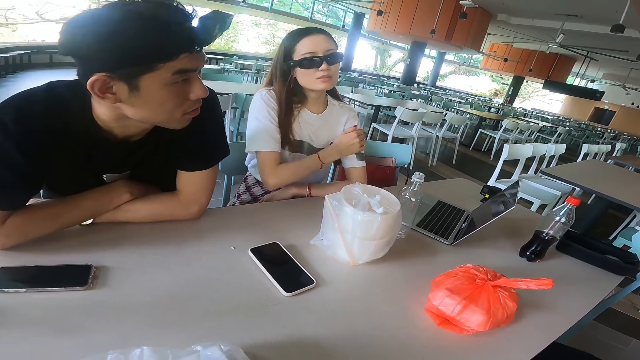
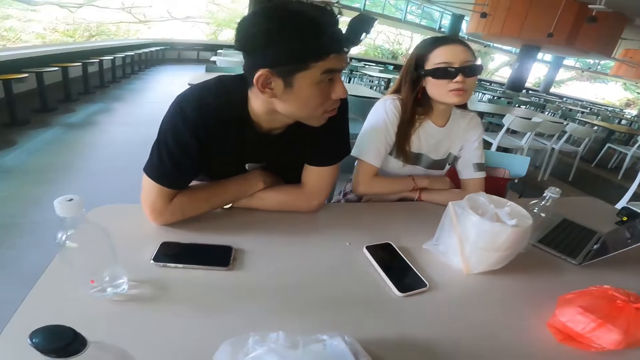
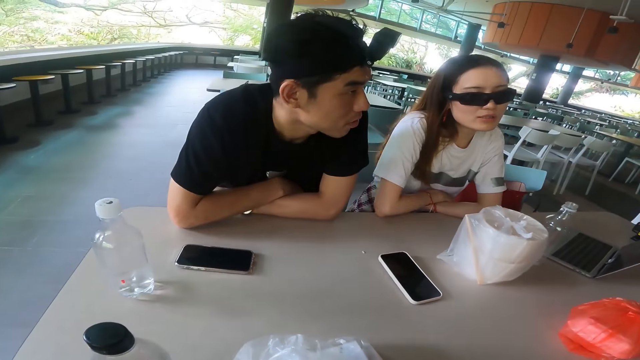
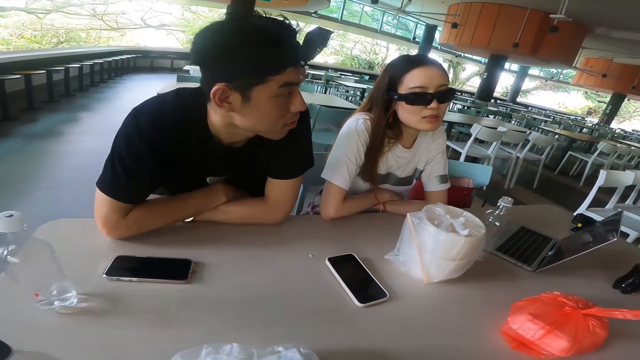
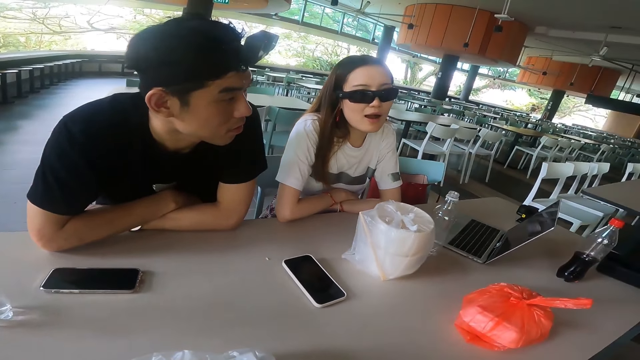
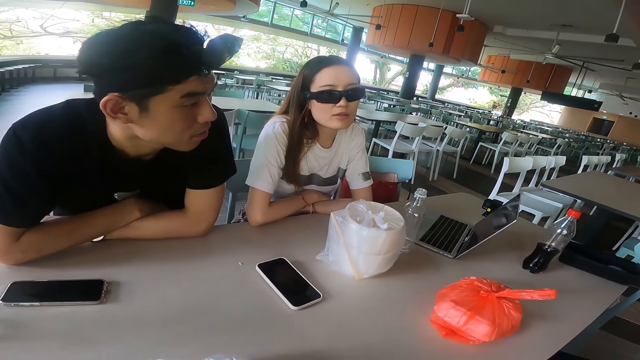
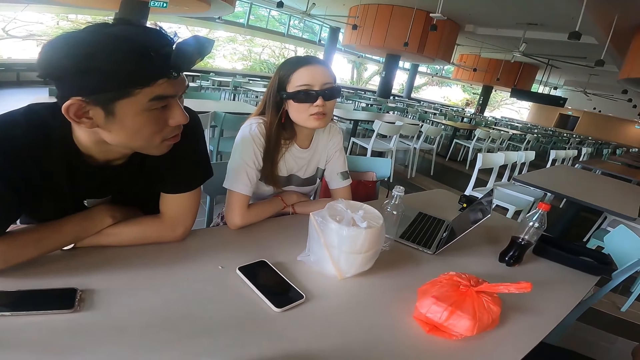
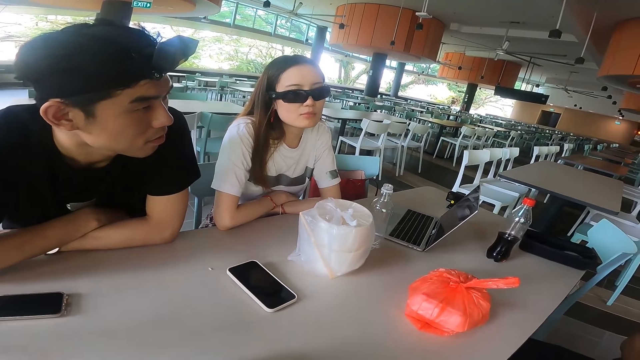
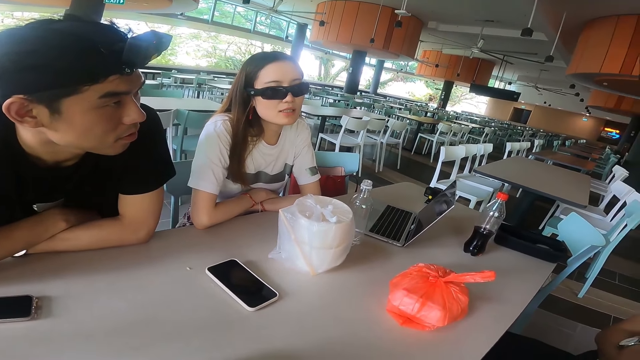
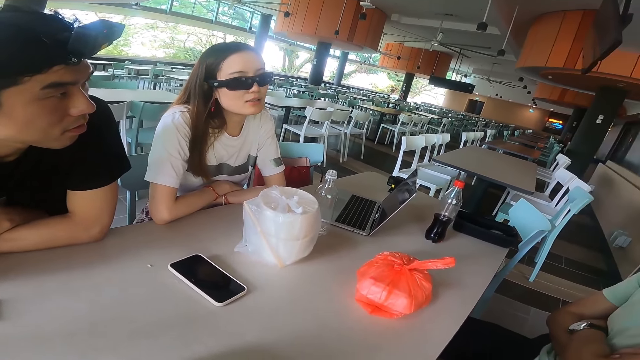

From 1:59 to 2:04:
A woman adjusts a hand.

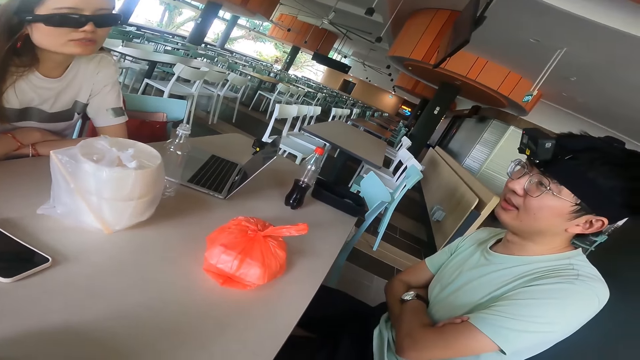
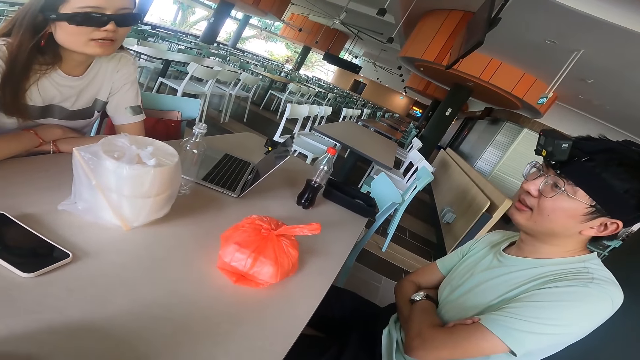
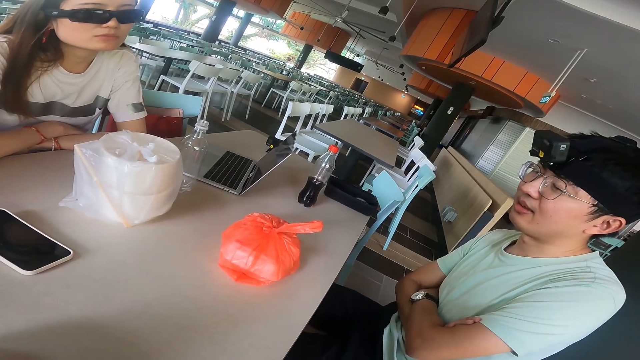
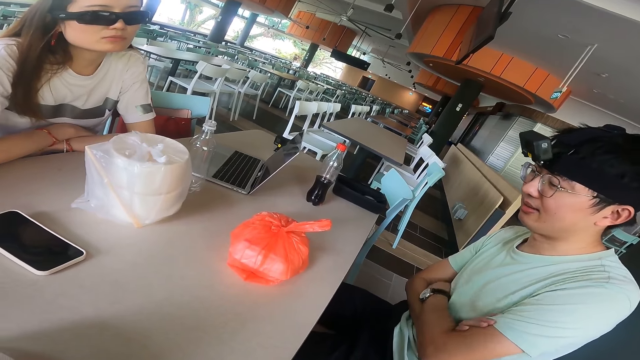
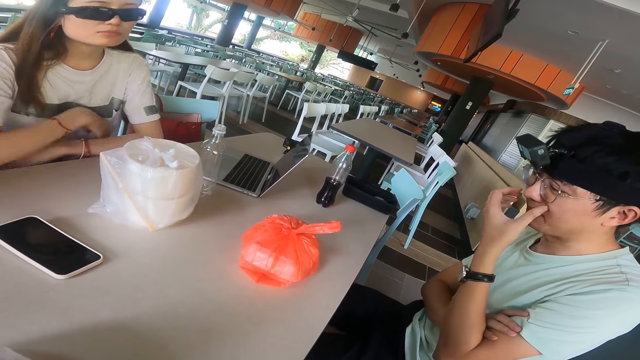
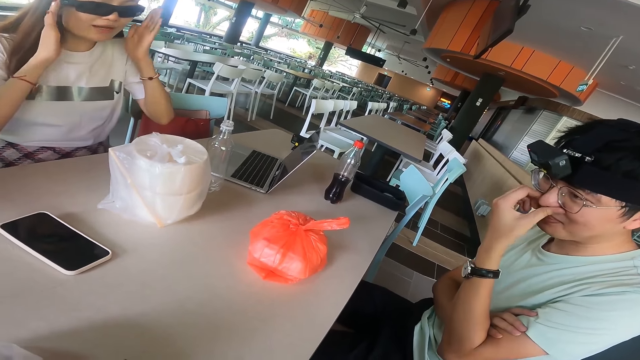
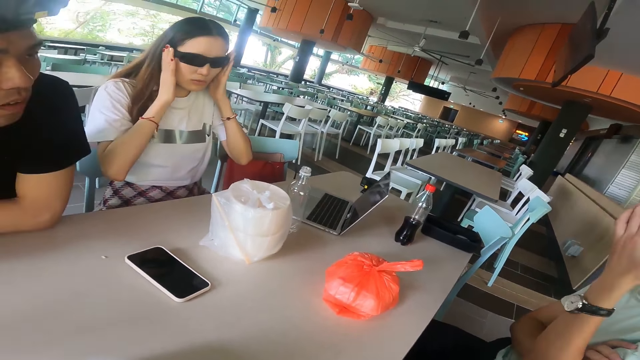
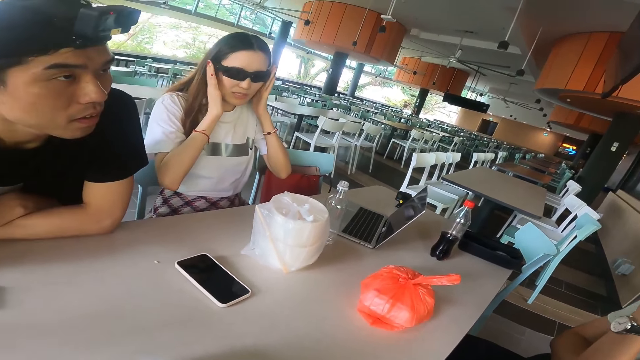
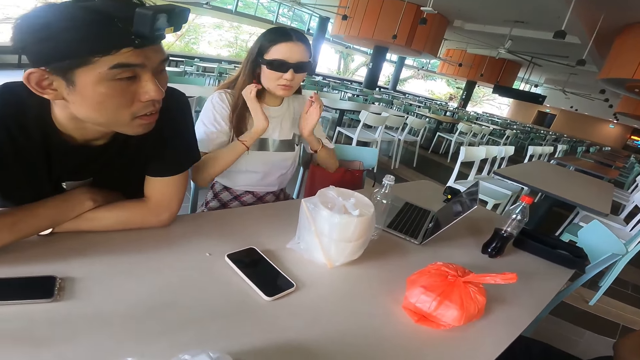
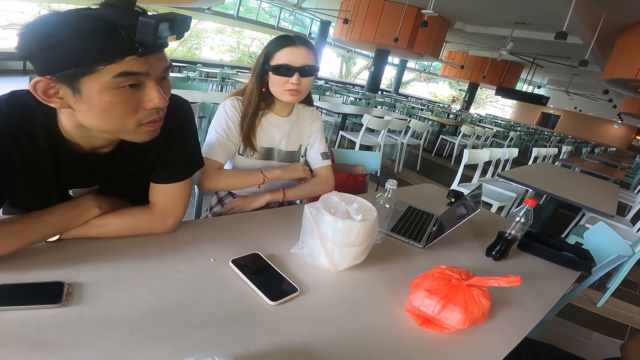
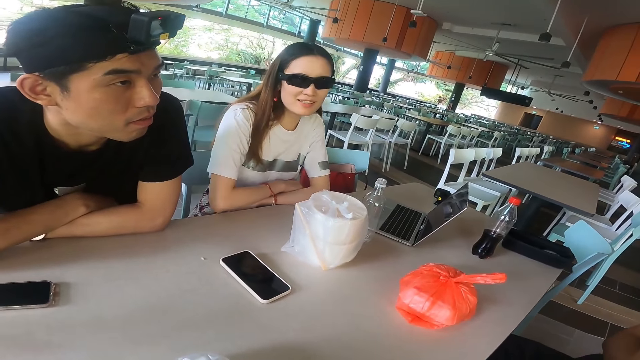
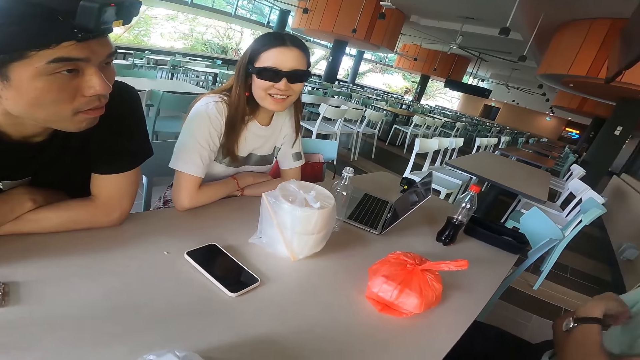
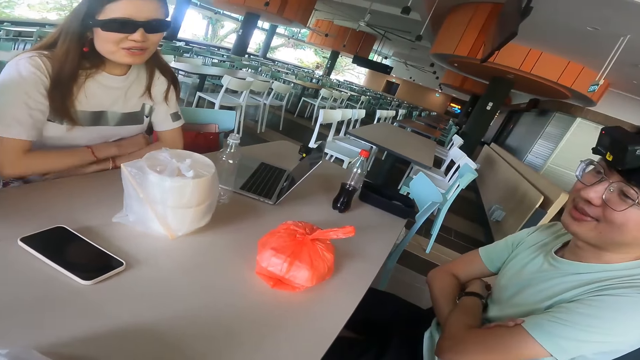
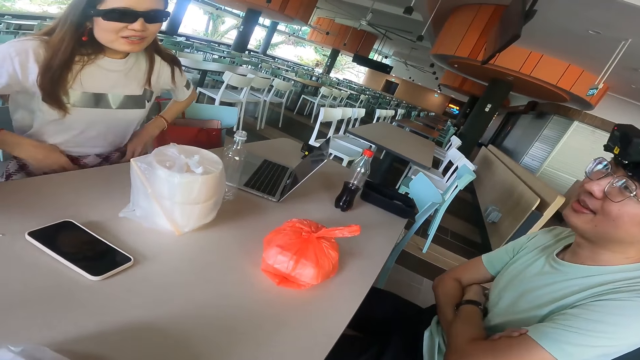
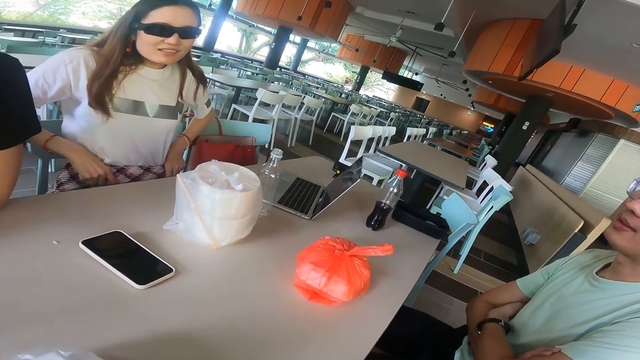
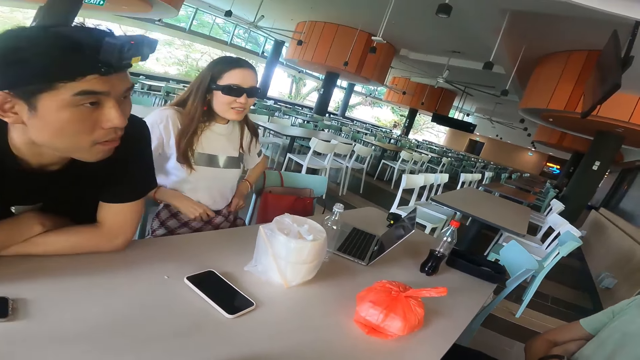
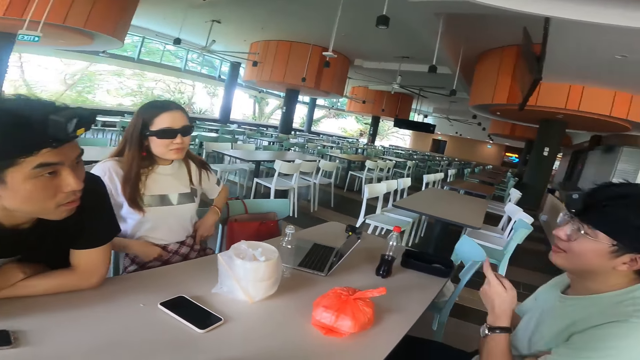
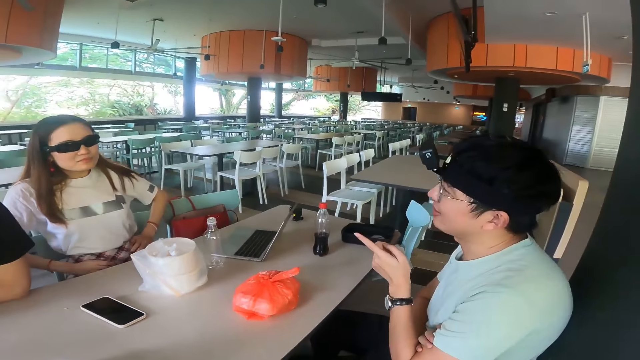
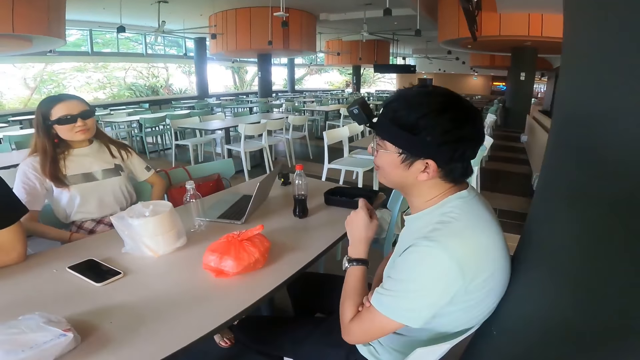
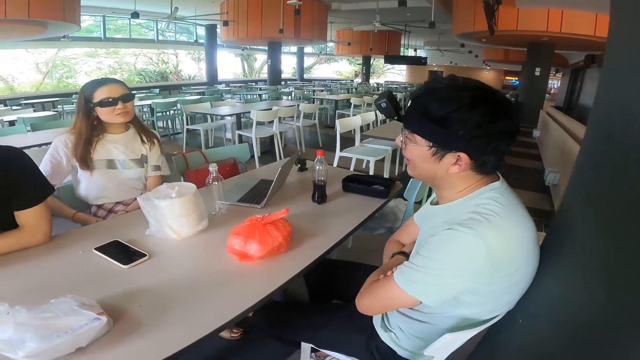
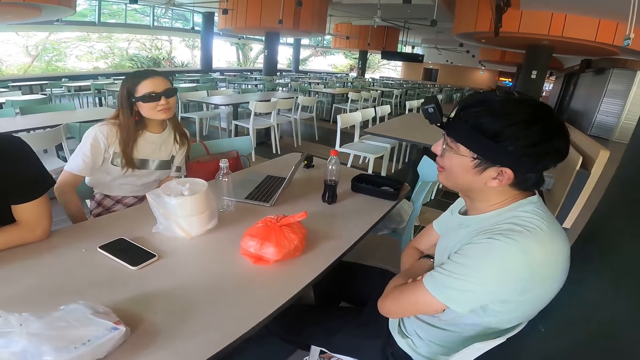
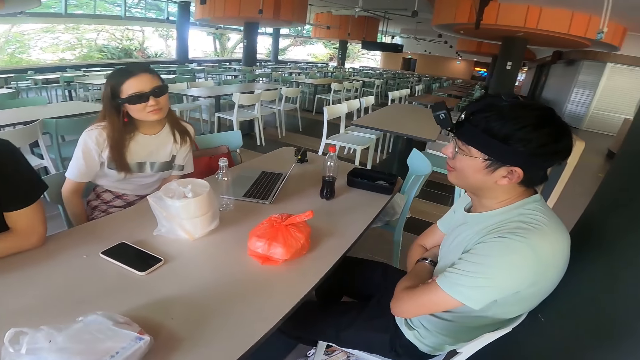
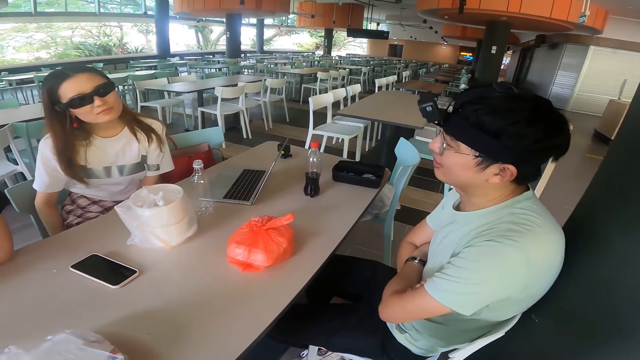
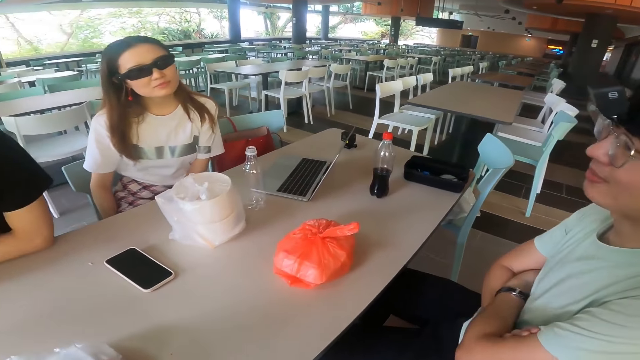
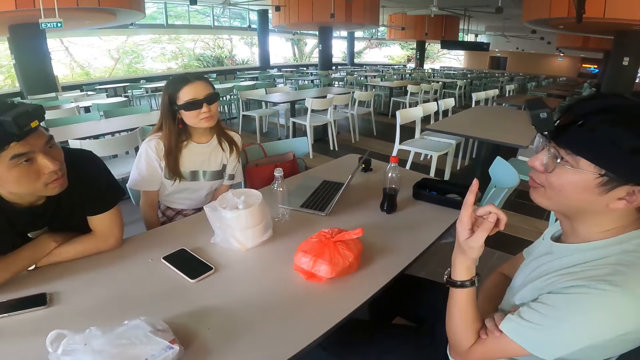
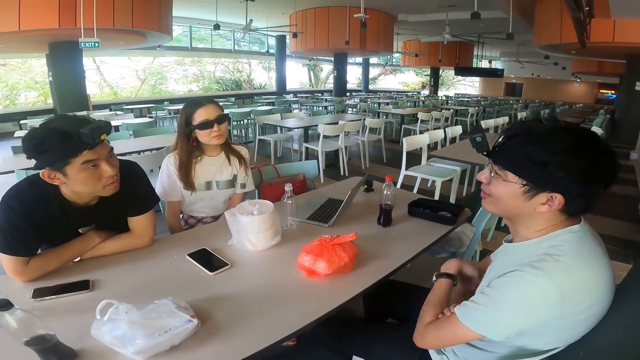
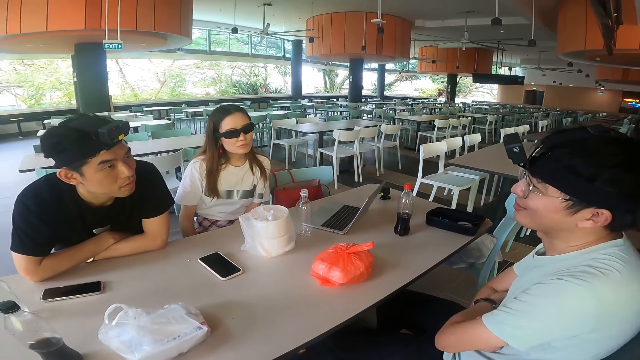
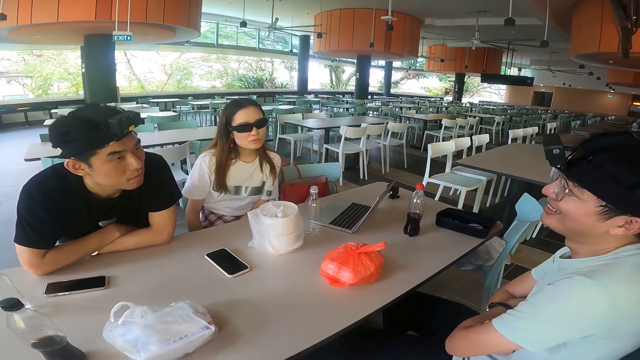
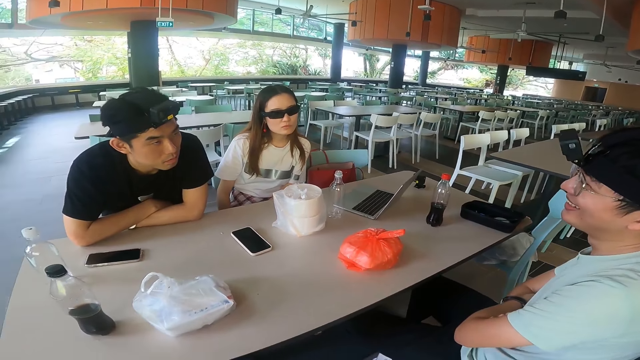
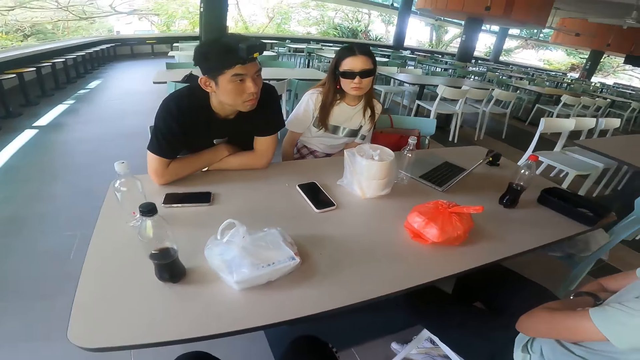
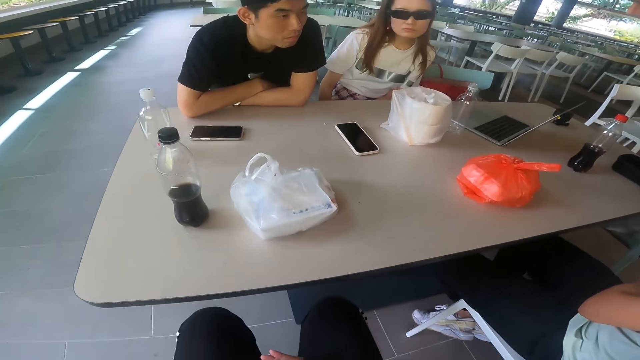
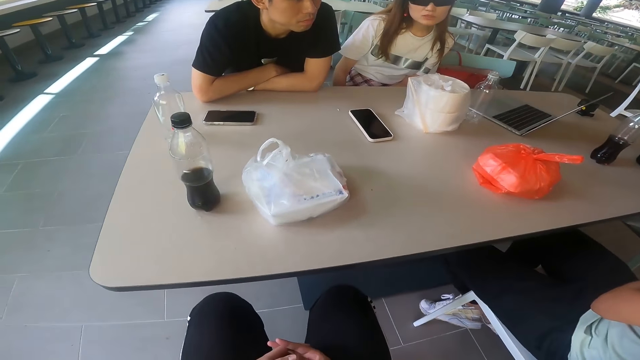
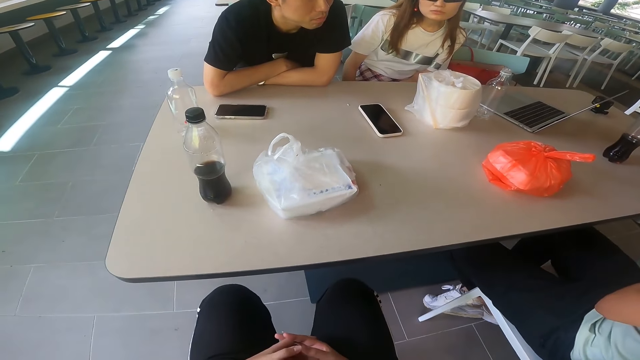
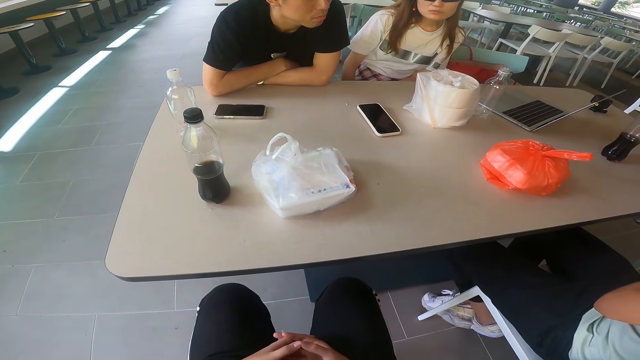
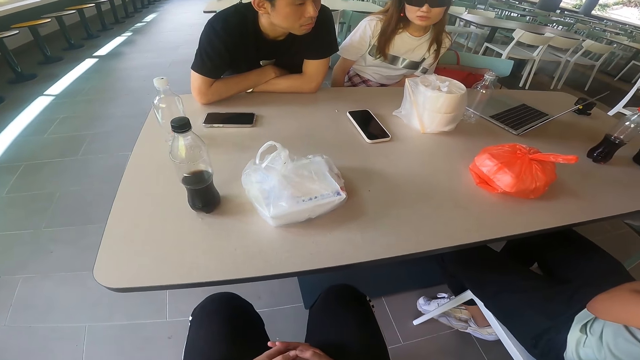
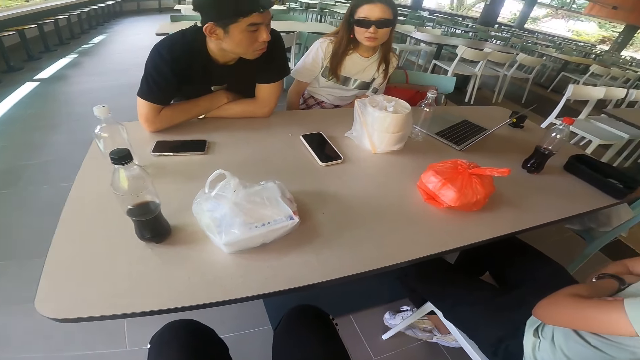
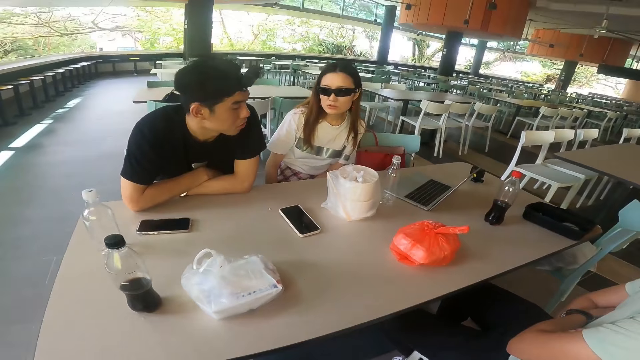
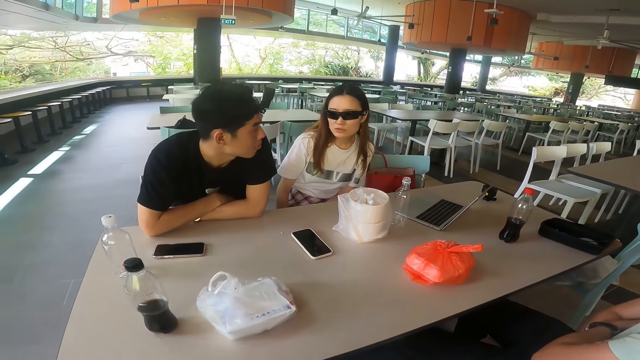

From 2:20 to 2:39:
A man wipes the face. A woman adjusts the camera or glasses. The woman adjusts hands and leans on the table. The man adjusts hands. The woman adjusts the skirt. The man points a finger towards the woman. The man adjusts a hand. The man points towards the head. The man adjusts a hand.
